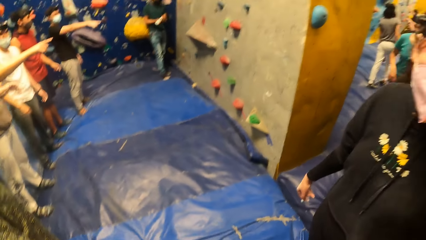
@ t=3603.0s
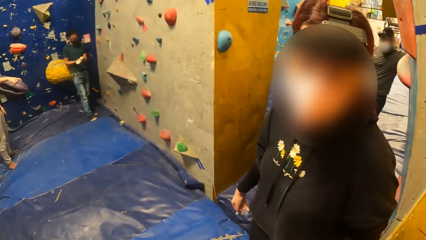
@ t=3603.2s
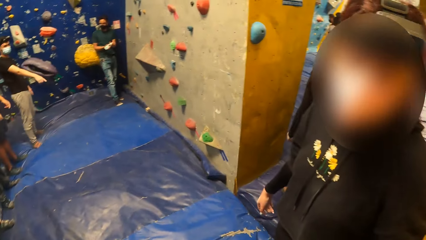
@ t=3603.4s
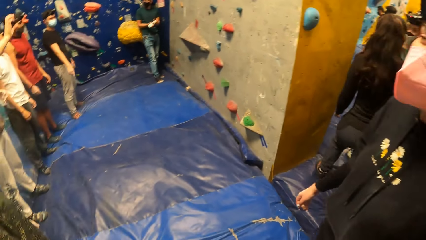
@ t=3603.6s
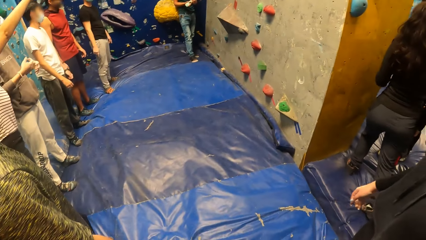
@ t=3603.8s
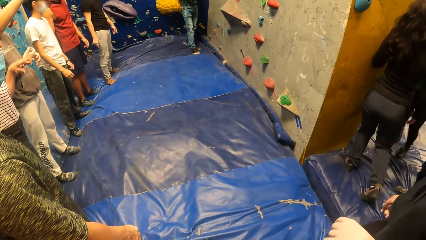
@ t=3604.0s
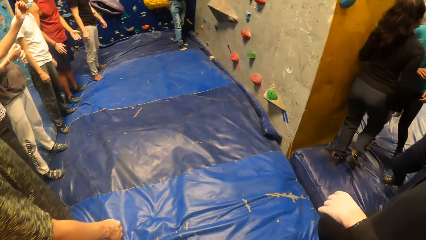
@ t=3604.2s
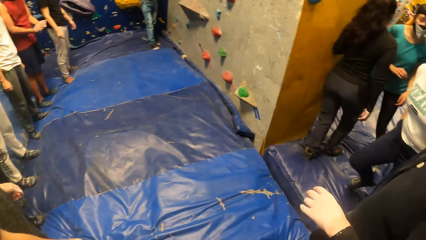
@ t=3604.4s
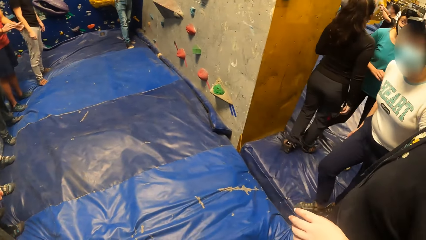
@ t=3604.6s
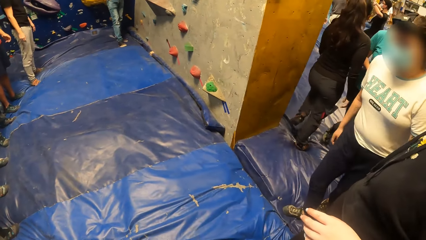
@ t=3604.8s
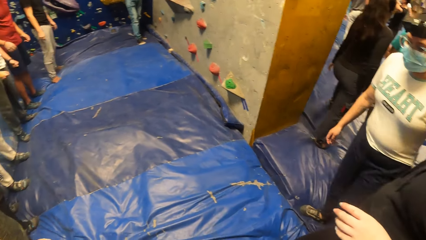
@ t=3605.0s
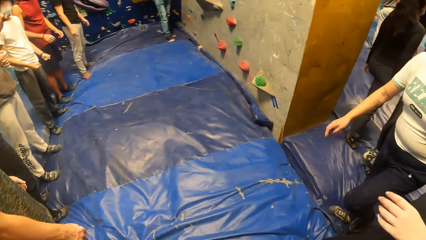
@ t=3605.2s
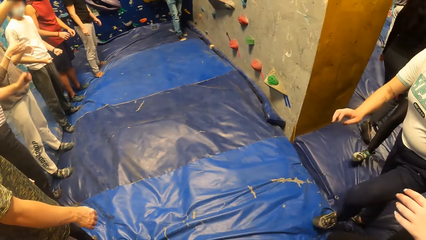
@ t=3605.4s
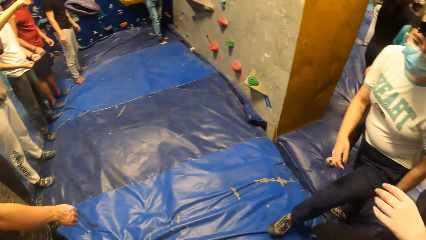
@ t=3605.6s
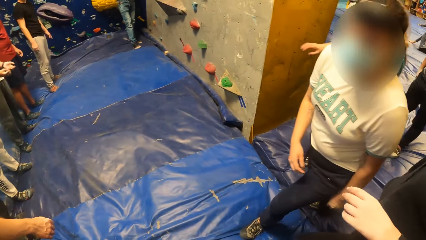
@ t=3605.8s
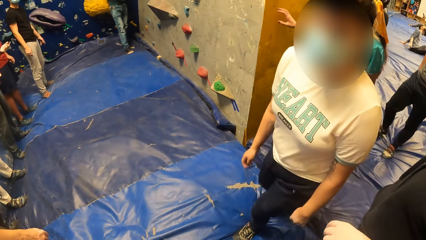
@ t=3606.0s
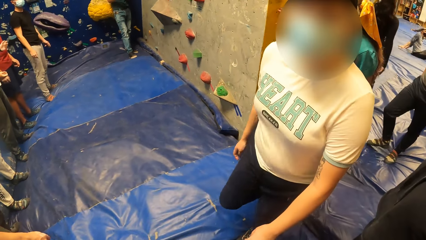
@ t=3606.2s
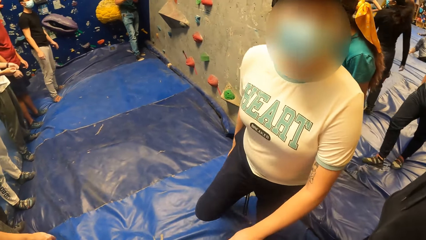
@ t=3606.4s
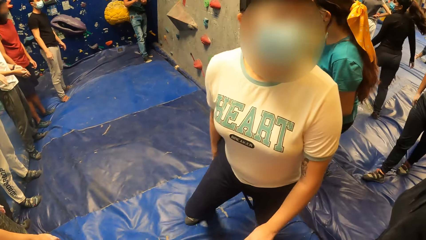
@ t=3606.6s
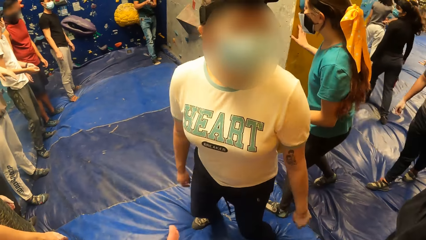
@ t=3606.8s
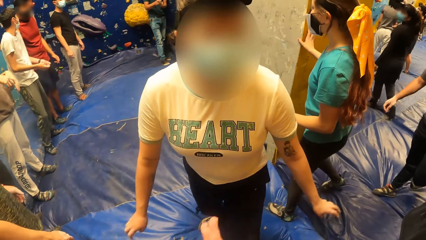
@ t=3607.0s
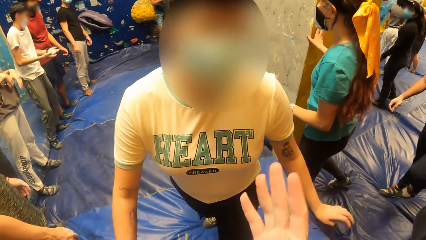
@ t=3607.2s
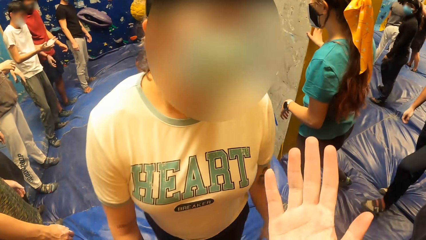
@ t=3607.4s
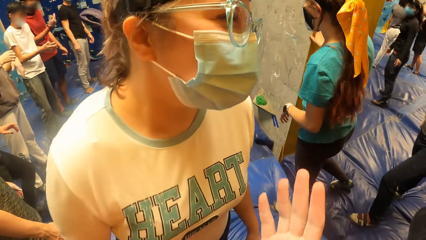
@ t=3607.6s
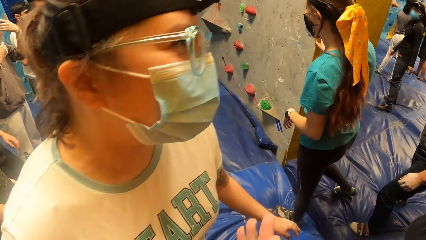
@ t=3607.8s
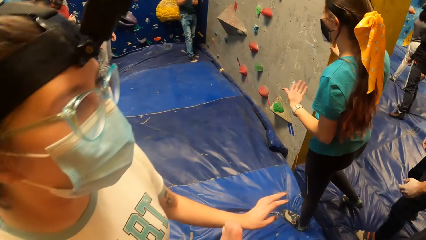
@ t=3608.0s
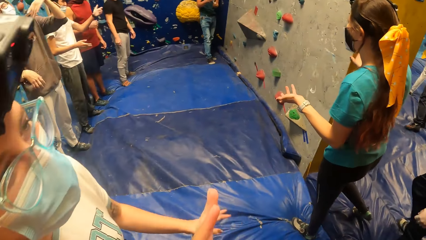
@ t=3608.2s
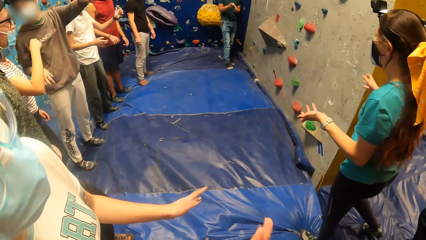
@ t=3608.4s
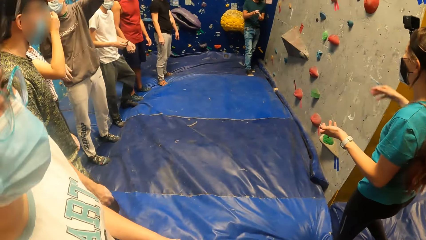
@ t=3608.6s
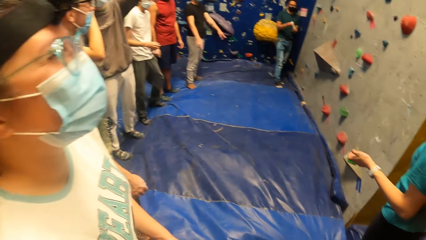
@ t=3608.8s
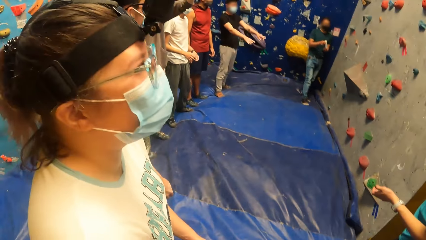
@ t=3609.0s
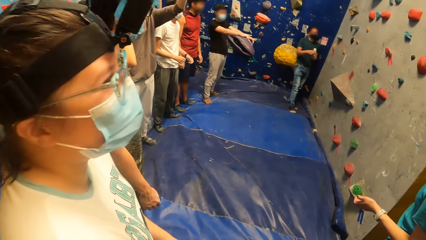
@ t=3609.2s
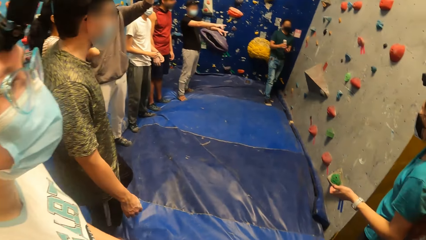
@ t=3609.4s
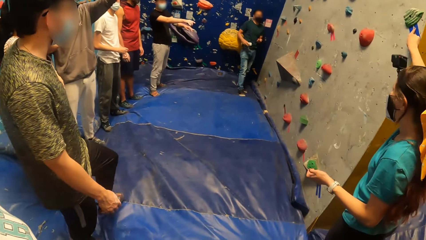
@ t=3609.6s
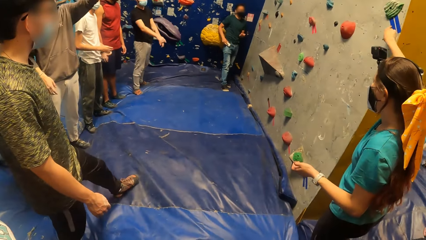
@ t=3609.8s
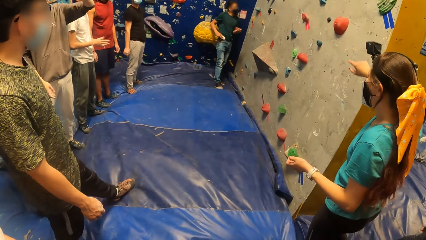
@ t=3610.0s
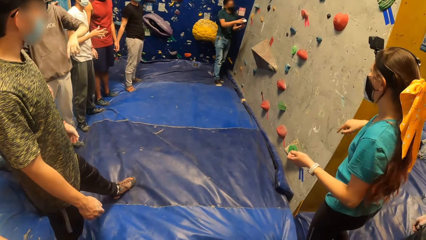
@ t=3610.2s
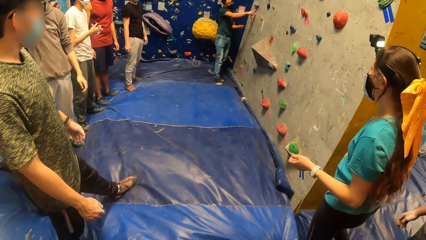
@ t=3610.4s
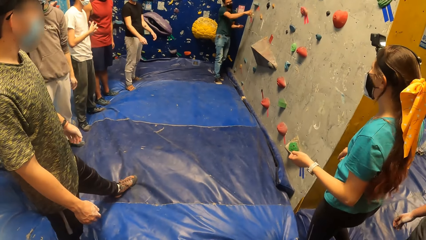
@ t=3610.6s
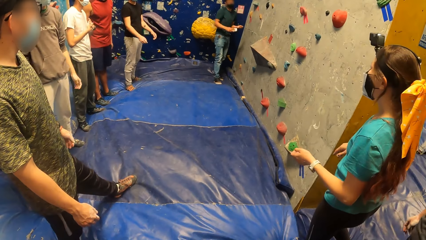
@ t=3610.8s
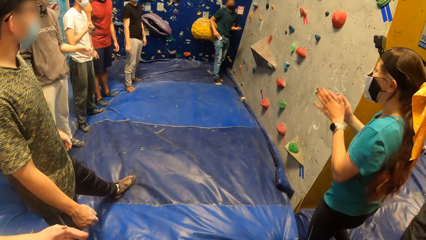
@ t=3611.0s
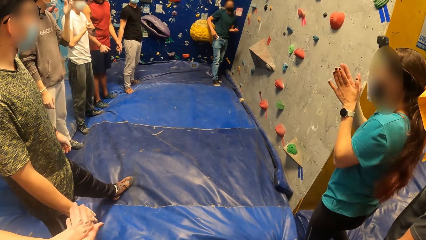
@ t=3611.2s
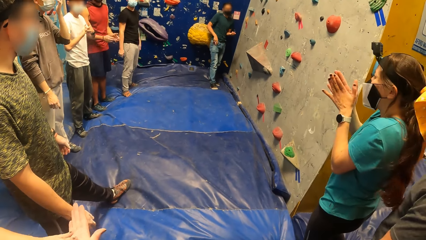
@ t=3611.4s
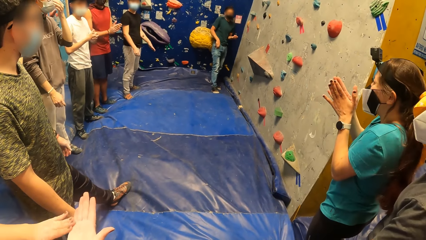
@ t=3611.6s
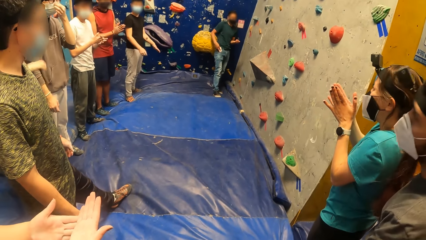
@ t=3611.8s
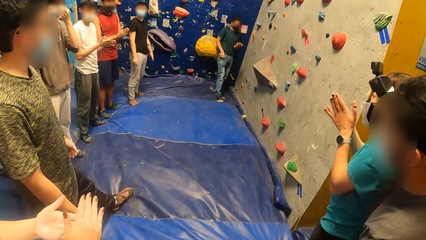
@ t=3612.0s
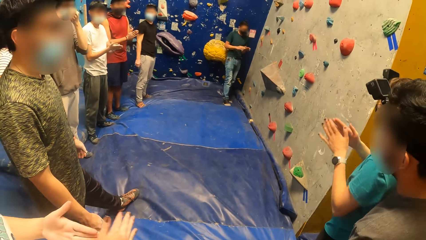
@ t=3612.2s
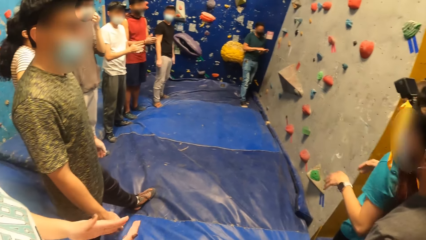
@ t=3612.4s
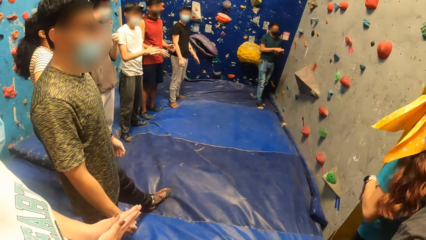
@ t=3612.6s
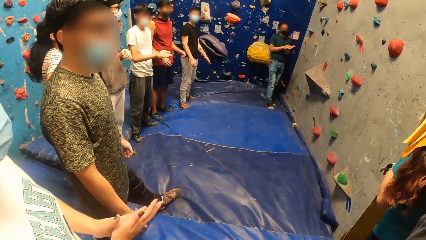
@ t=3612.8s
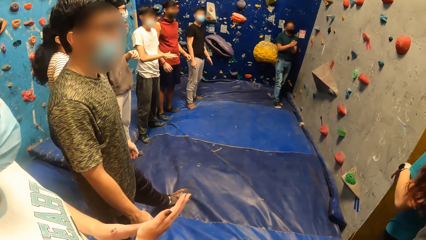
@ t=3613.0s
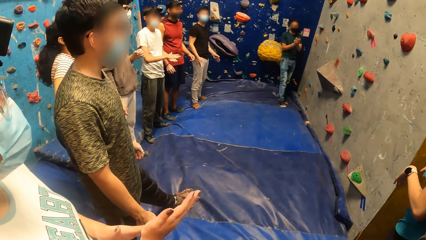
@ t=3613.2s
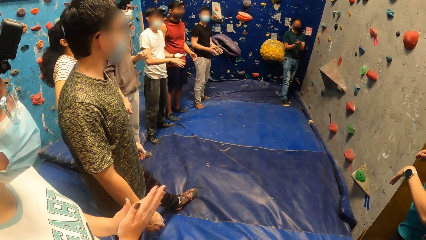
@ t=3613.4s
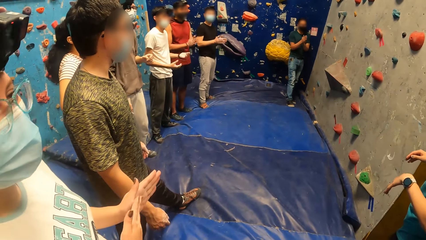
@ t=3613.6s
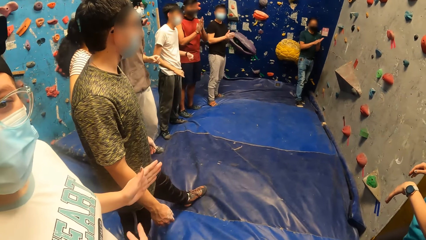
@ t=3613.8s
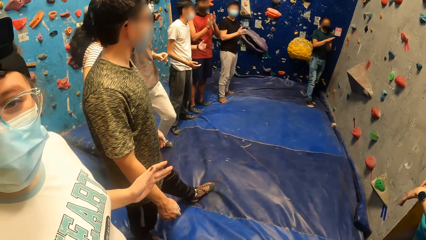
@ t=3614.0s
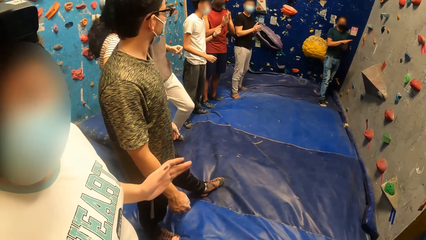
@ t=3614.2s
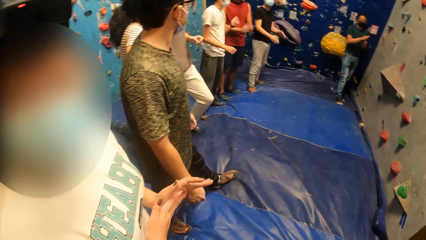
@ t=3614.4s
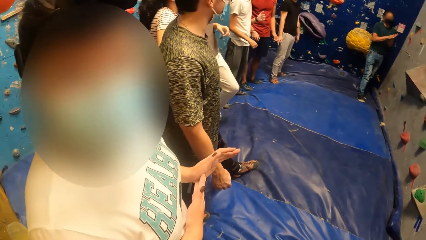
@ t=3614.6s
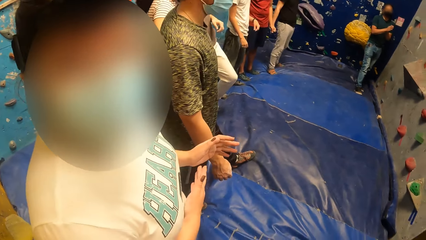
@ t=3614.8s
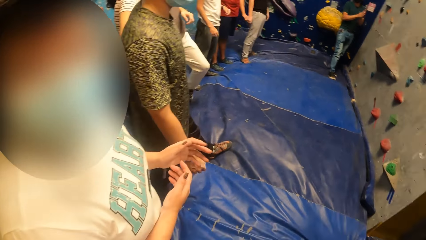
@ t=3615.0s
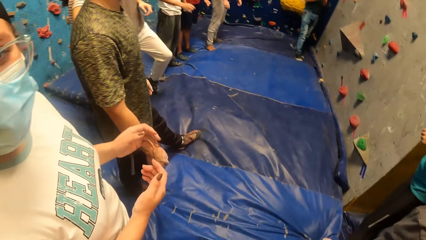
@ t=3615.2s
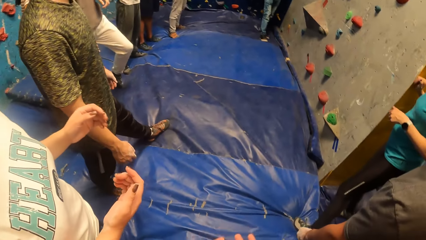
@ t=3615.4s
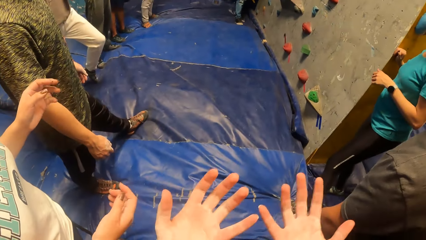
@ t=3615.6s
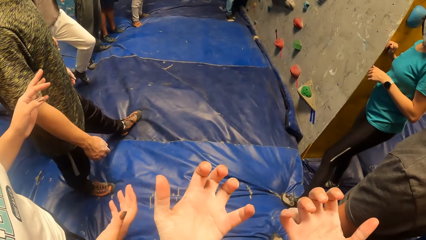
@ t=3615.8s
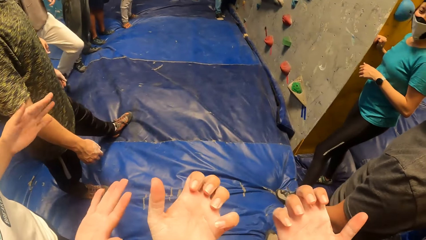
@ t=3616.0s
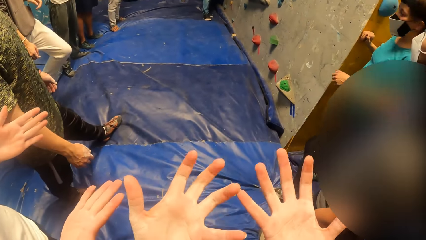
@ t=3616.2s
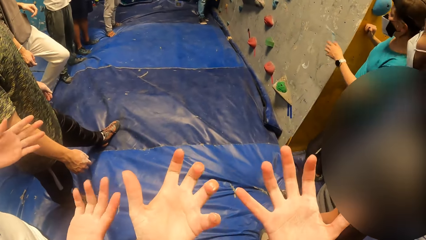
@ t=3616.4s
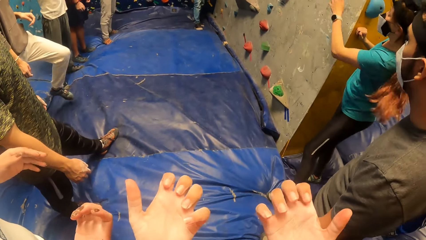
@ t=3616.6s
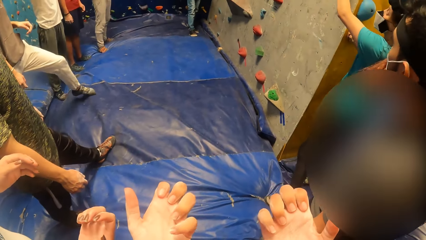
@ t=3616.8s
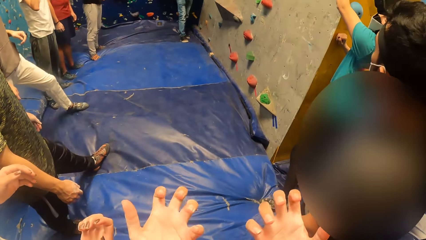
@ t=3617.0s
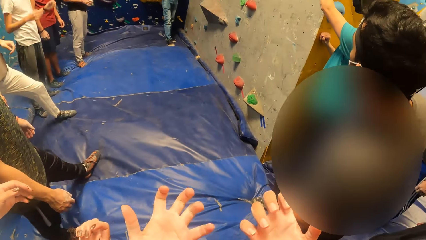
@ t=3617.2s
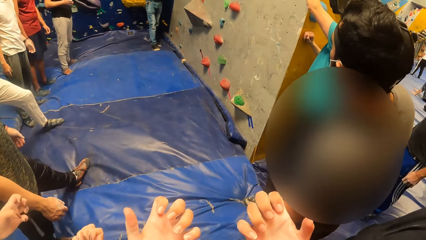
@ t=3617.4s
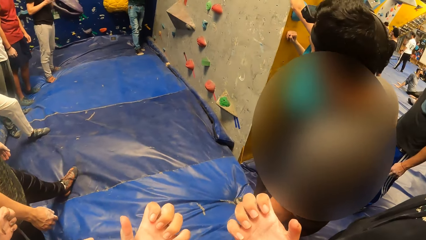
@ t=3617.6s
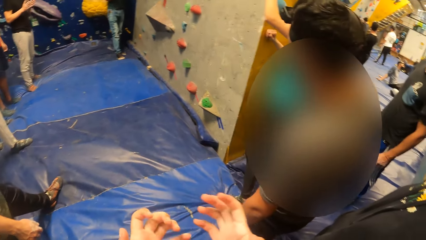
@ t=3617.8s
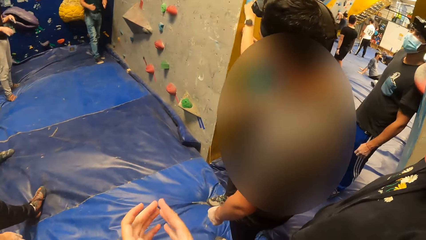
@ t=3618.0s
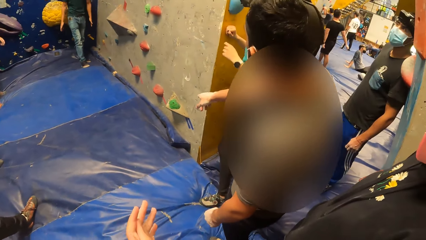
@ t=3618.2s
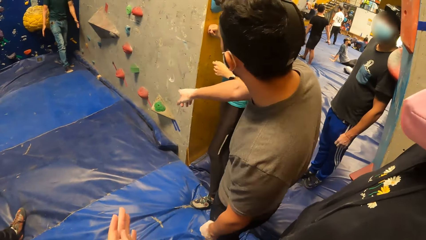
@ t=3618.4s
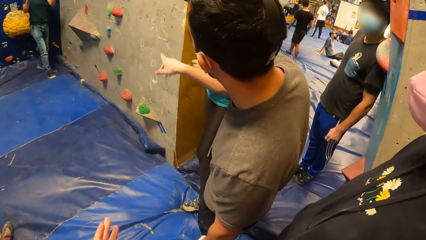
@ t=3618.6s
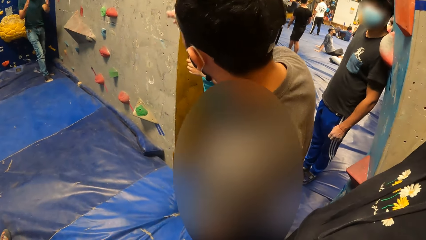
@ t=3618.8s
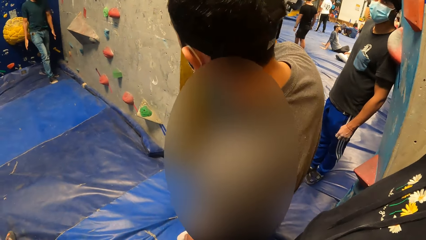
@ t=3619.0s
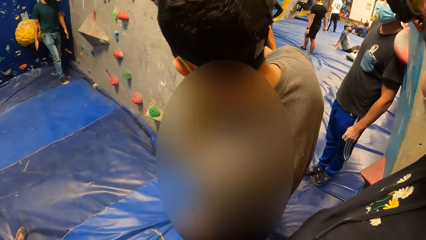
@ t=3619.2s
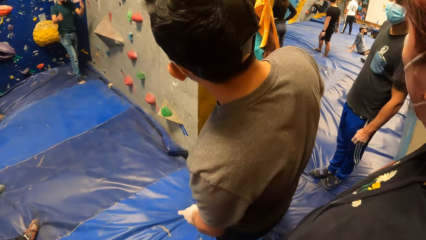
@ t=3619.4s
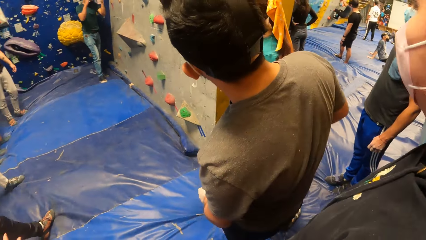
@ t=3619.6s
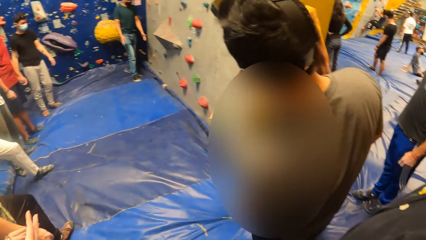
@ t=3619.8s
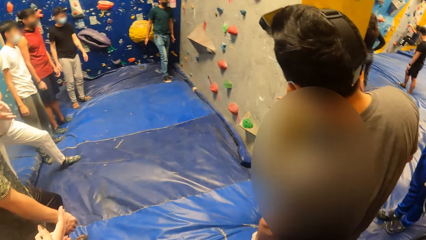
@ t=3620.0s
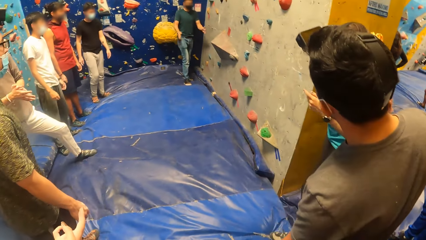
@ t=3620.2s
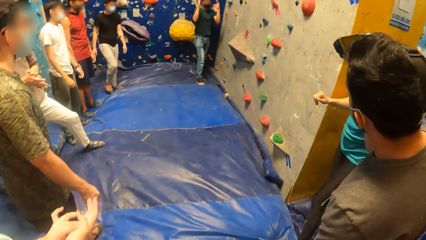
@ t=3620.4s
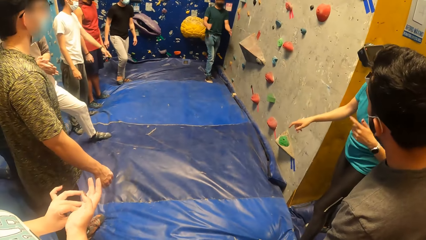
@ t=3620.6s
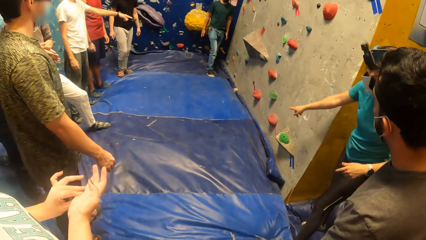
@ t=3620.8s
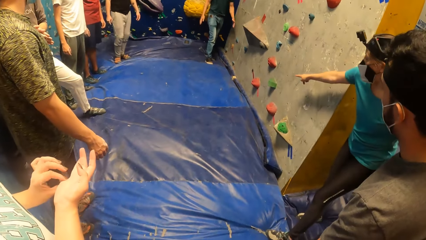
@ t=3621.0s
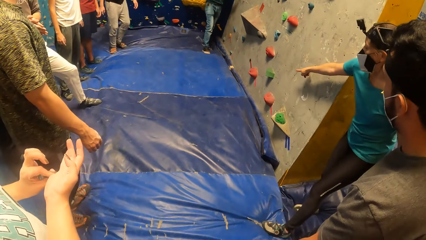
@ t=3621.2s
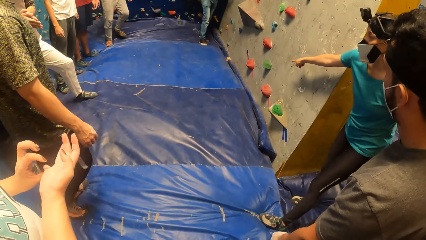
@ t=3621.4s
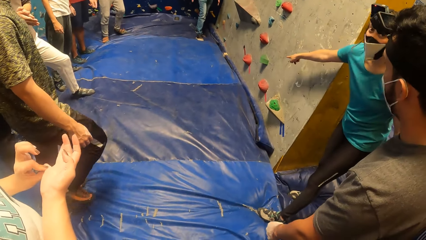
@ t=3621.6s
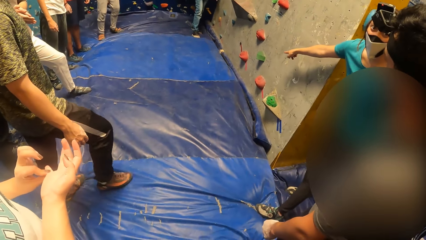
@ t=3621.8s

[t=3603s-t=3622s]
The gym instructor pours some chalk from the chalk container into his left hand. The camera wearer looks around. The gym instructor points to the climbing wall with his right hand. A woman claps her hands. The gym instructor returns the chalk container into his pocket with his right hand. A man rubs his palms together. Another woman rubs her palms together. Another man adjusts his facemask with his left hand. Another man rubs his palms together. The gym instructor rubs the chalk on his palms. Another man rubs his palms together. The camera wearer raises her hands up. She rubs her palms together.
